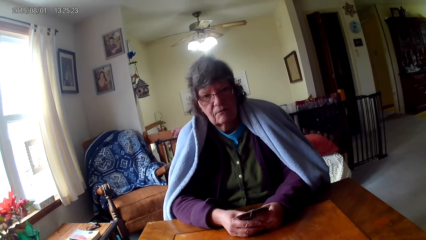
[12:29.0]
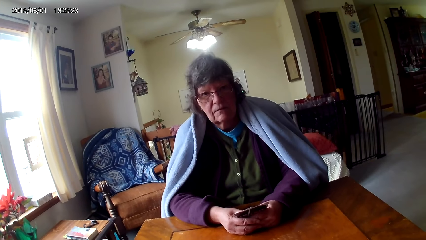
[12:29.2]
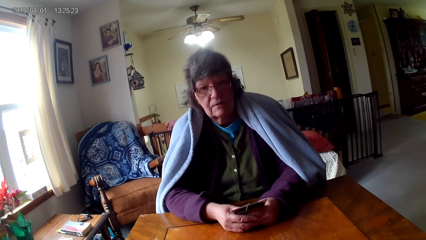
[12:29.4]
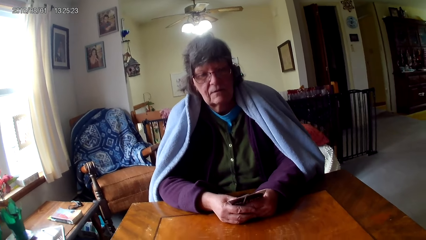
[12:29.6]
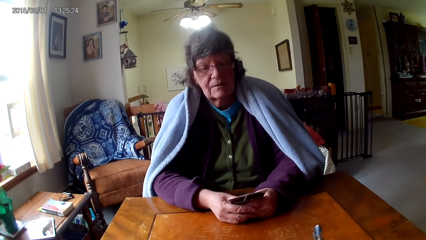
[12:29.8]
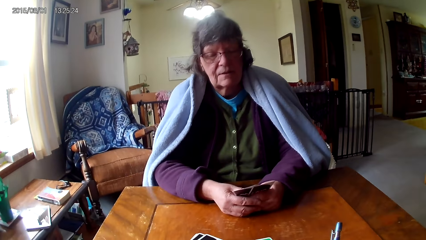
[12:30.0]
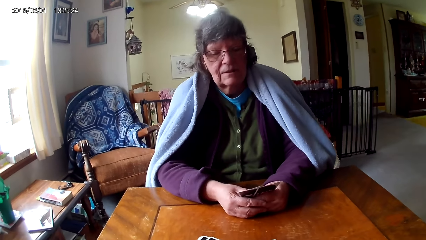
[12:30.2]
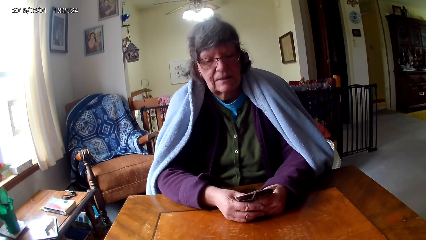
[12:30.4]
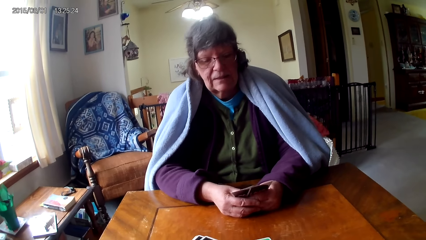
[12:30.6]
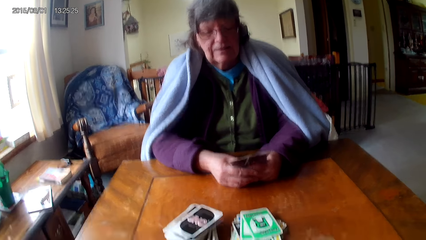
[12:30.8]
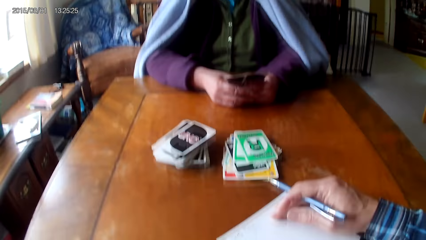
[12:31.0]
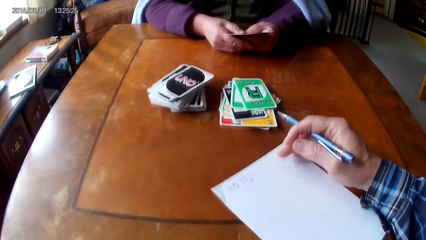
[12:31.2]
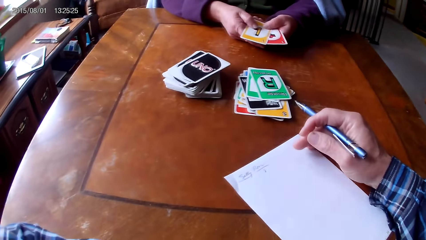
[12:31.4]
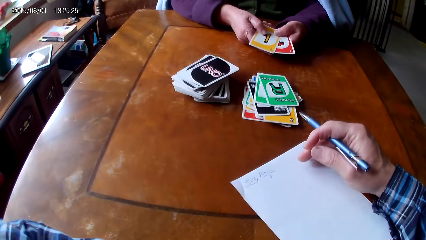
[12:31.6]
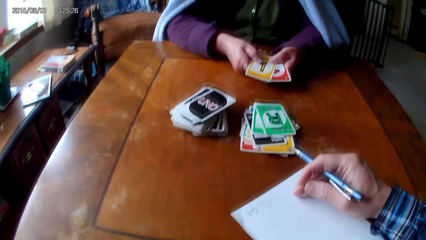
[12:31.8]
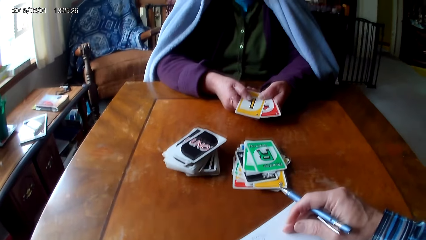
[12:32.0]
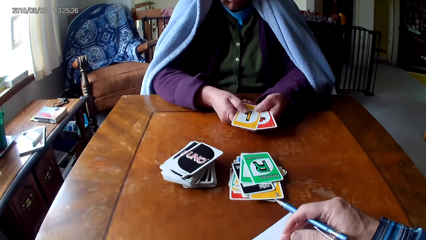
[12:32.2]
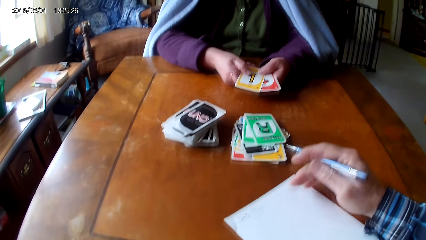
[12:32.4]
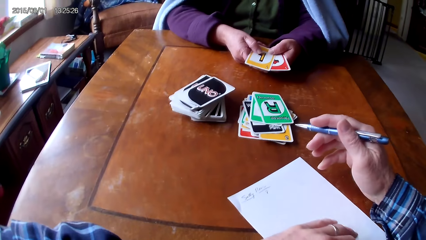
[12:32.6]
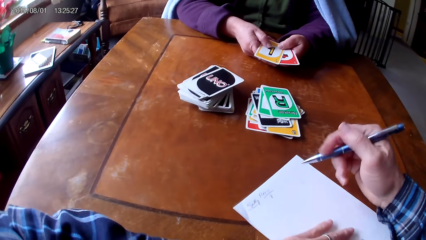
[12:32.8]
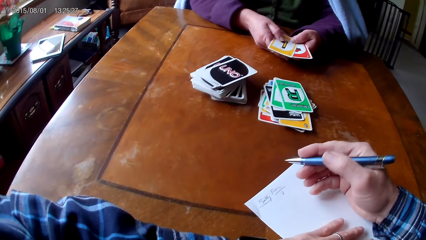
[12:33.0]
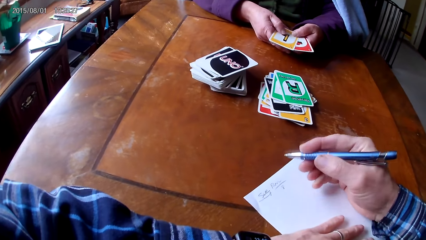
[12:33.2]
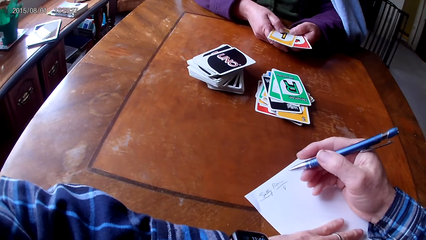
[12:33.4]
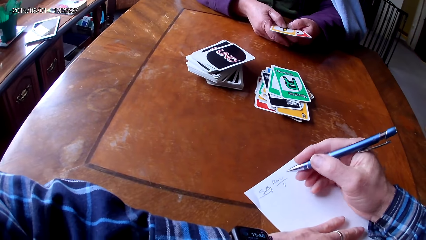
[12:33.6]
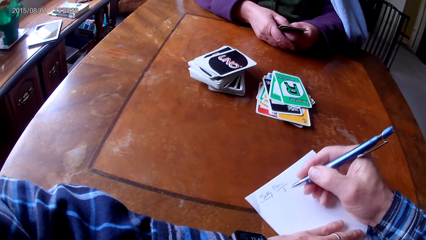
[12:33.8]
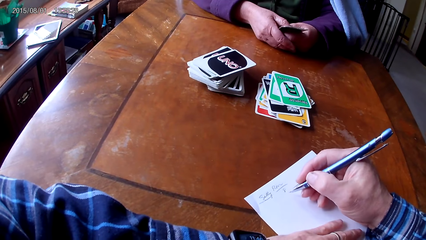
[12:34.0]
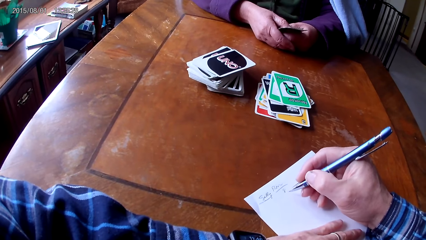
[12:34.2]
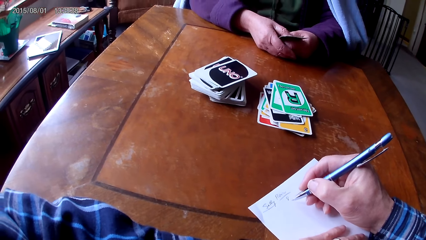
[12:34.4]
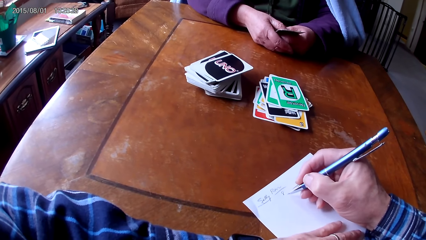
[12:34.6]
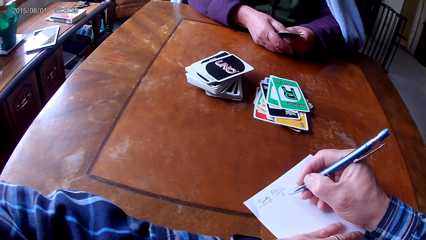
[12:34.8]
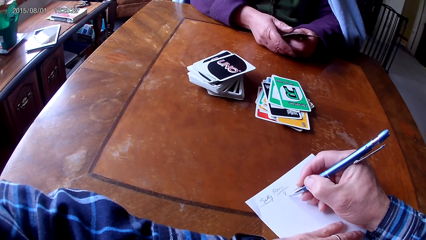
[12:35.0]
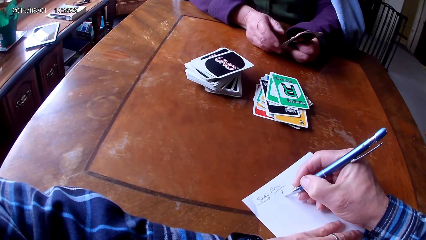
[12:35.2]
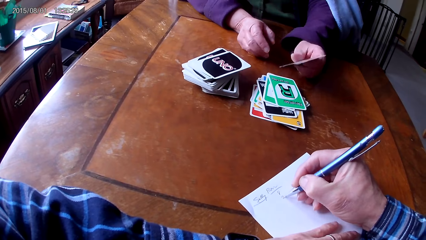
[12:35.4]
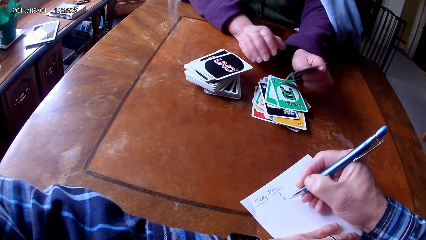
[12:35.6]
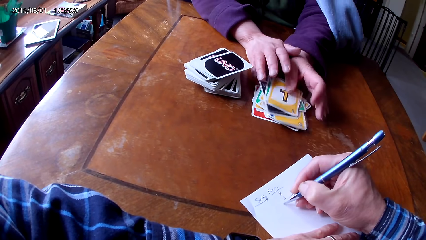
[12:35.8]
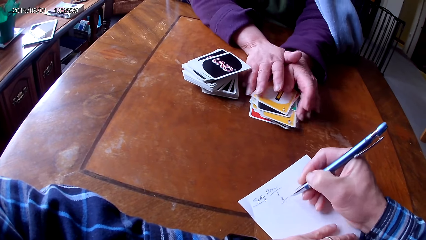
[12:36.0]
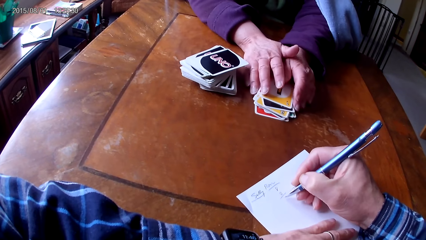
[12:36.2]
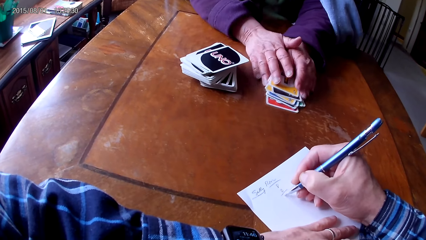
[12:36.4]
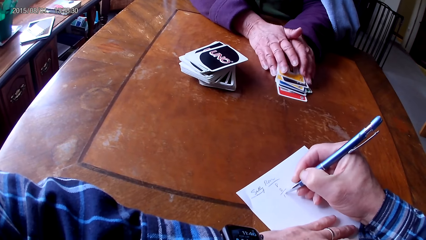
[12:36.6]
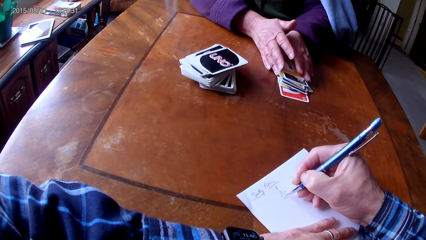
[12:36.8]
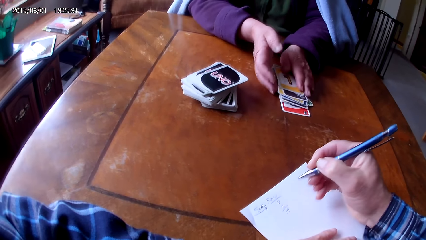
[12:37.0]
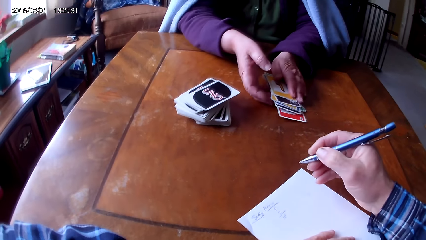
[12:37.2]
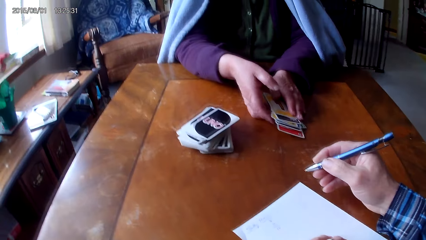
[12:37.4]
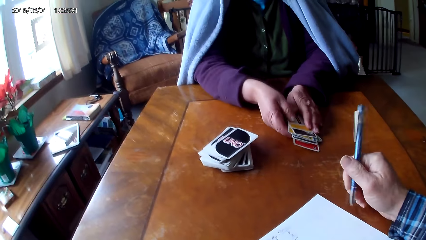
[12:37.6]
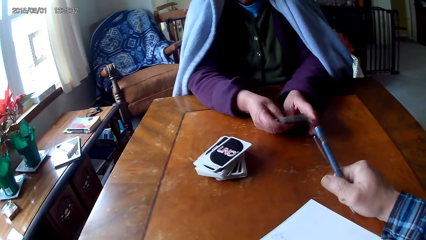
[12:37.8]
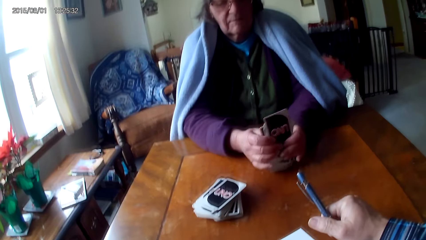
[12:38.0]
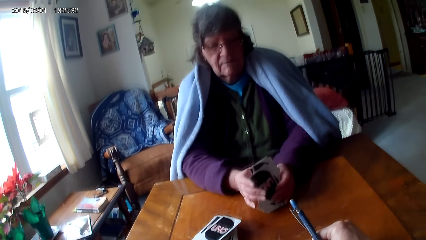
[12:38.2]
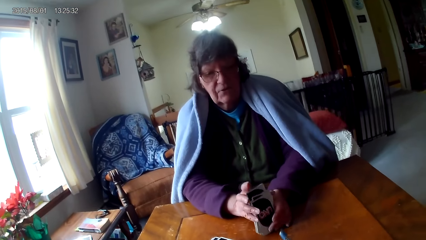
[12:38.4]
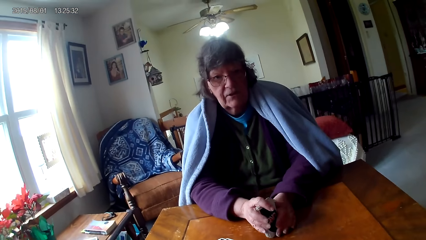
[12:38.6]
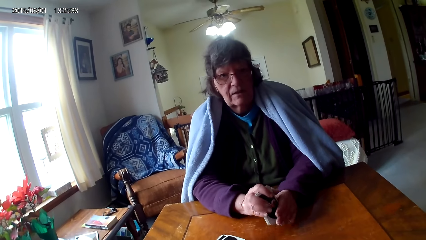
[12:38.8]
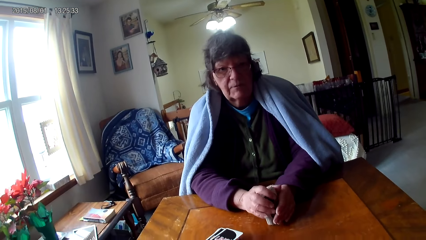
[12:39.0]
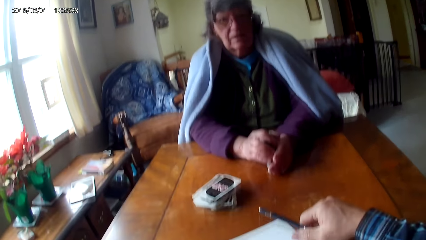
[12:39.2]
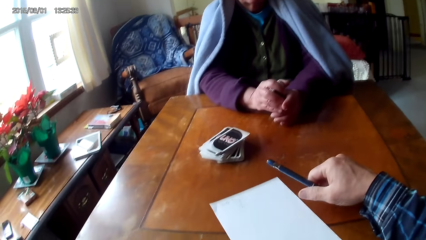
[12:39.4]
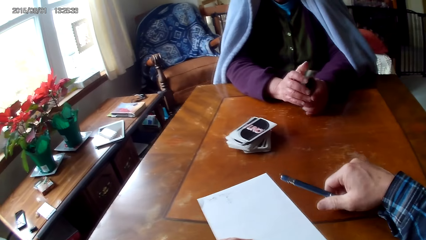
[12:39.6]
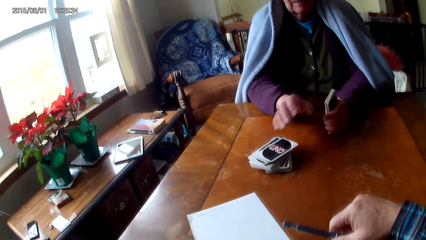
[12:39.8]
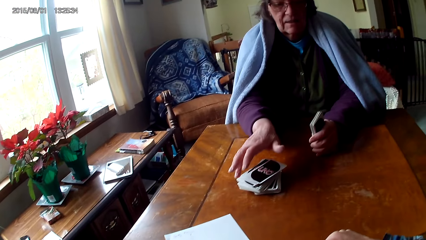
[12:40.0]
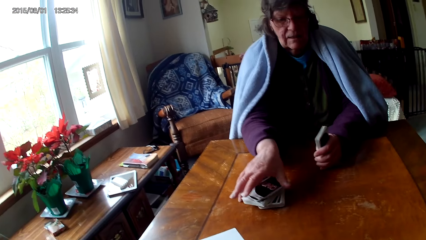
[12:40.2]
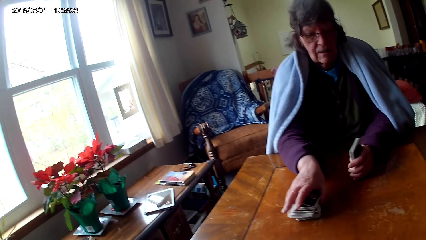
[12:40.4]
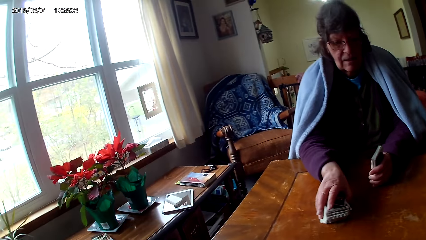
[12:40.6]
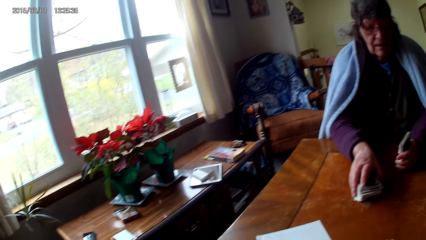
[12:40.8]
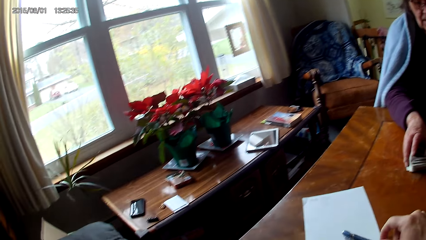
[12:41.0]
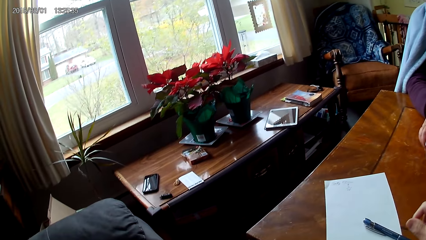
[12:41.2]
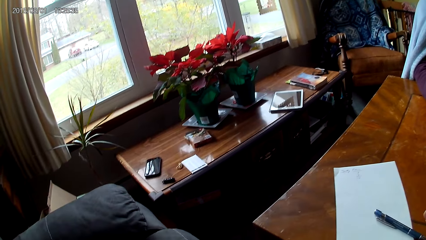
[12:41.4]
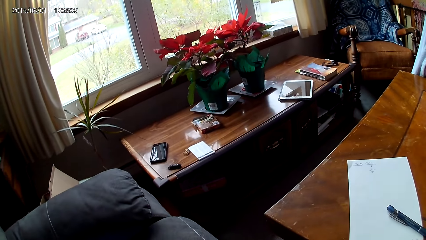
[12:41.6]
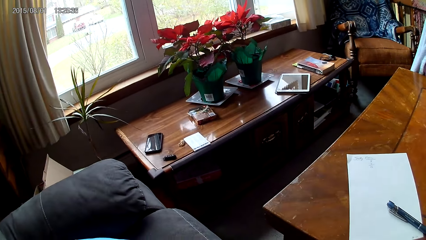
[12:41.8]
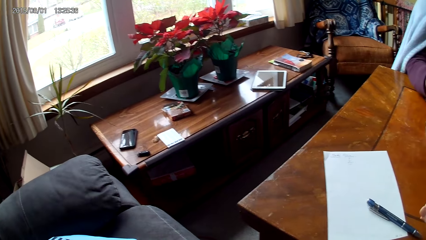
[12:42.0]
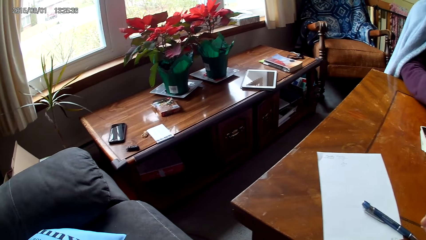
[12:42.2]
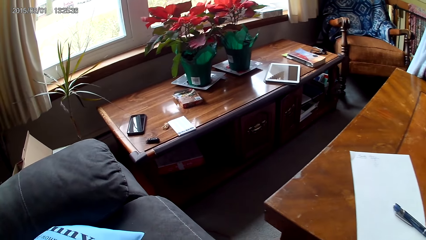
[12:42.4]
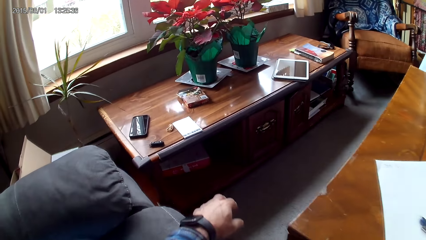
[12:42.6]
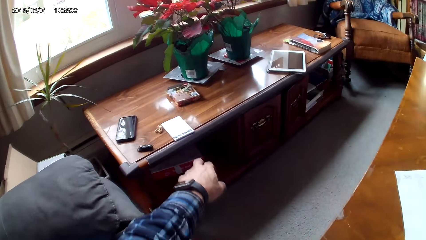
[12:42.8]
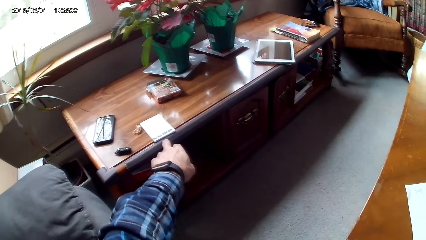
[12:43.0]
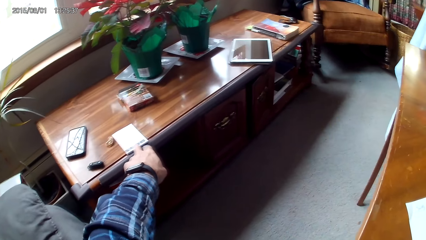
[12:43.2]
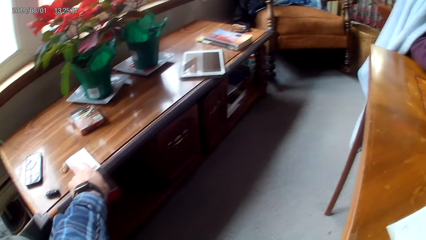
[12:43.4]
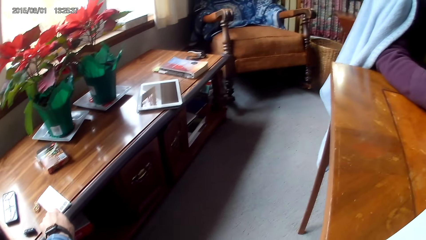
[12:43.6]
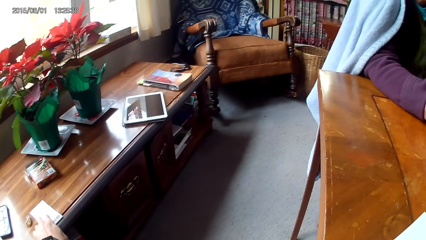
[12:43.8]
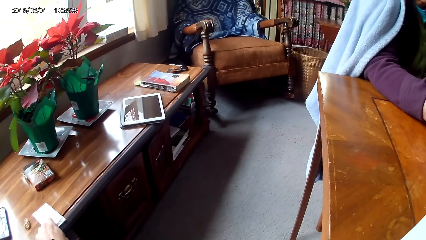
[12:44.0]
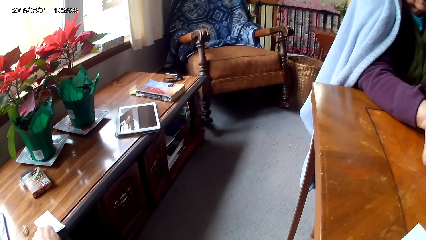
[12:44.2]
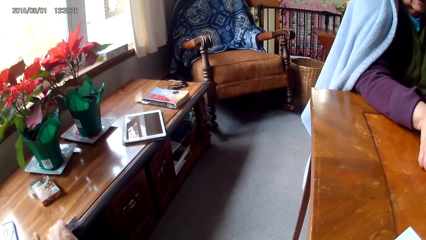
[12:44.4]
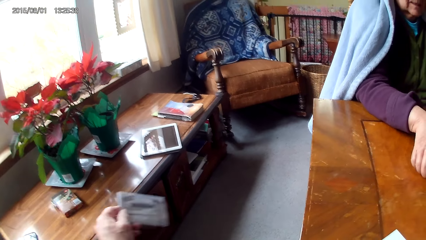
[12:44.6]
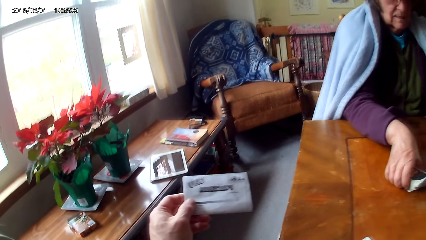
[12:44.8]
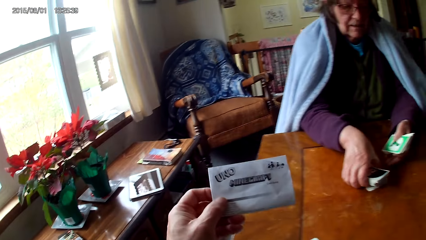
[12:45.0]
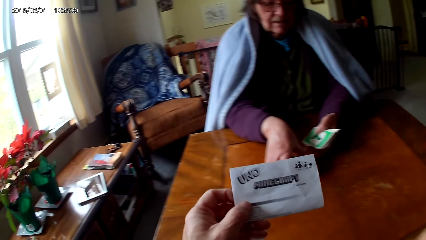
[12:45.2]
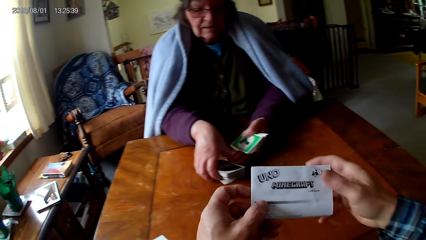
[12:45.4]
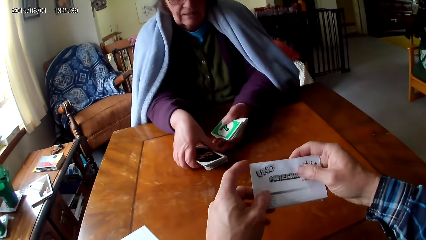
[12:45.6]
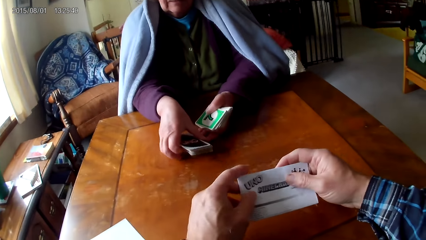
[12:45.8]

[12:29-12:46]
The camera wearer talks to a woman. They hold a pen and write on a paper with the pen. The woman puts down a card on a table, moves cards on the table with her hands and picks up cards on the table. The camera wearer talks to the woman. They move the paper on the table and put down the paper. They turn around and pick up a manual.
